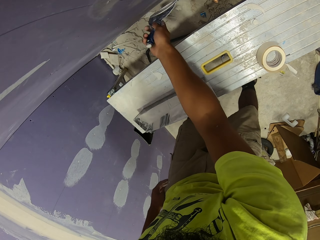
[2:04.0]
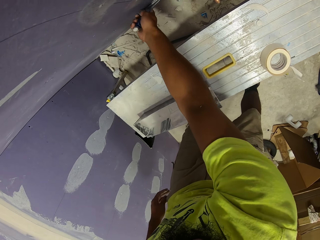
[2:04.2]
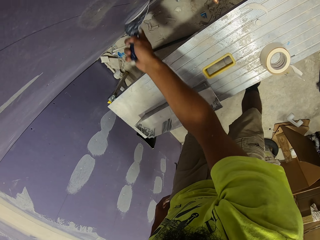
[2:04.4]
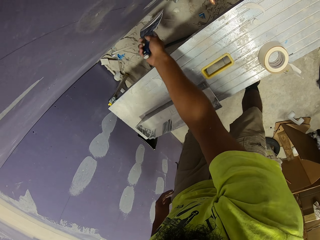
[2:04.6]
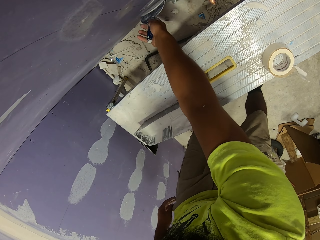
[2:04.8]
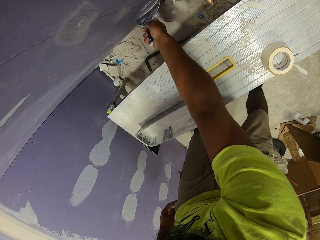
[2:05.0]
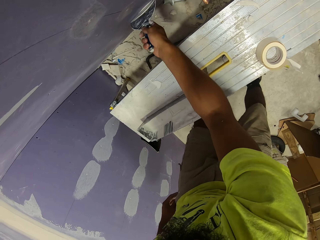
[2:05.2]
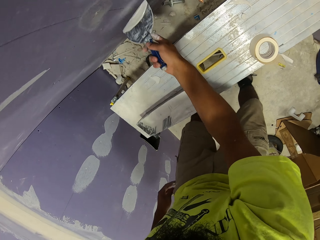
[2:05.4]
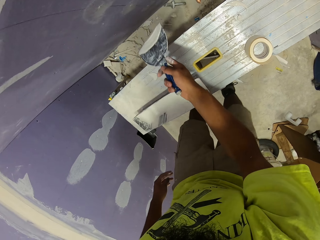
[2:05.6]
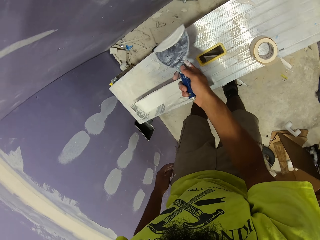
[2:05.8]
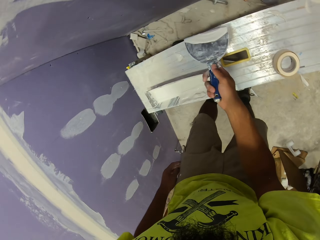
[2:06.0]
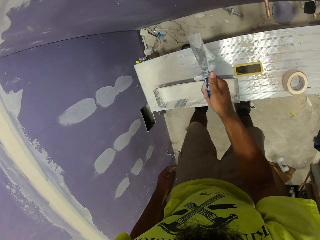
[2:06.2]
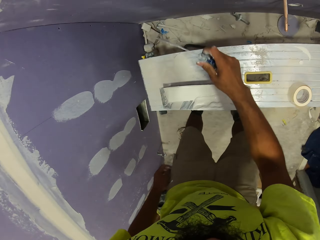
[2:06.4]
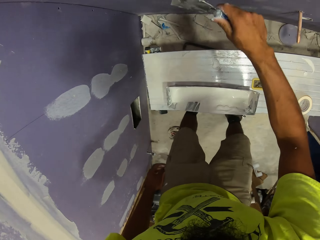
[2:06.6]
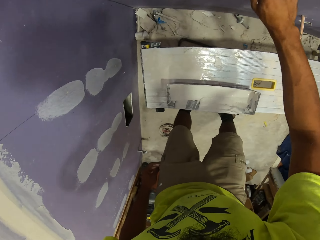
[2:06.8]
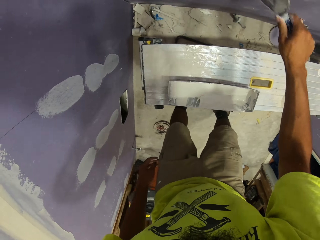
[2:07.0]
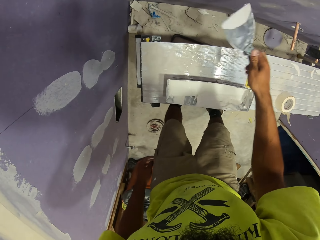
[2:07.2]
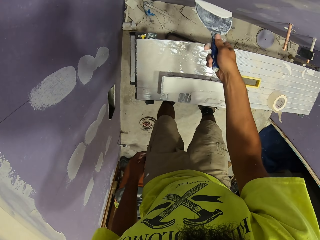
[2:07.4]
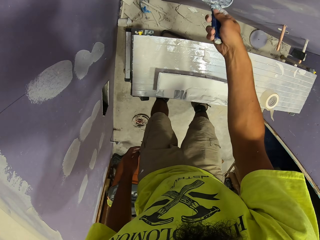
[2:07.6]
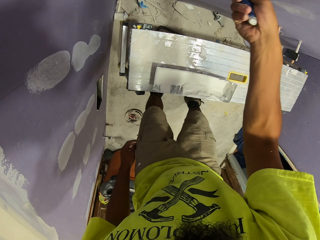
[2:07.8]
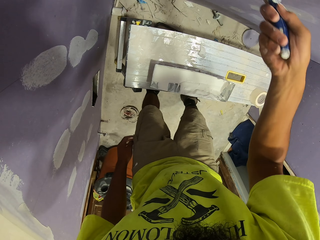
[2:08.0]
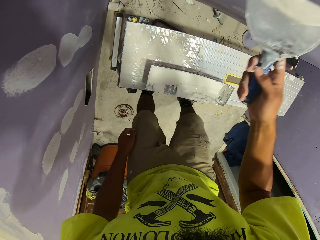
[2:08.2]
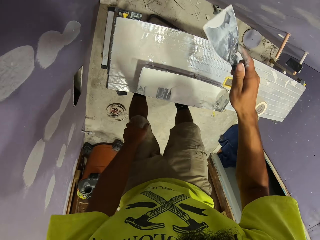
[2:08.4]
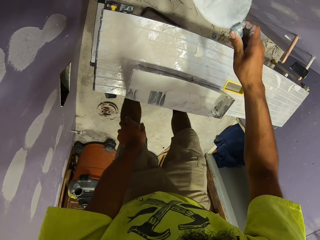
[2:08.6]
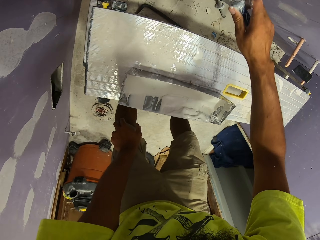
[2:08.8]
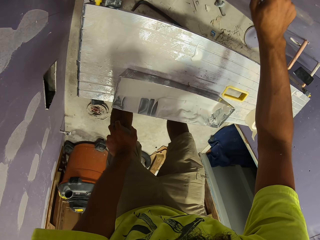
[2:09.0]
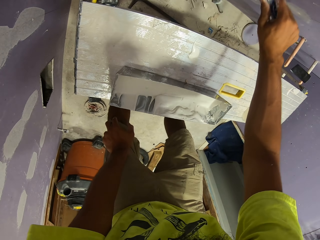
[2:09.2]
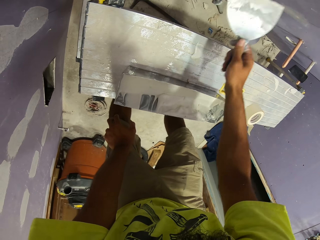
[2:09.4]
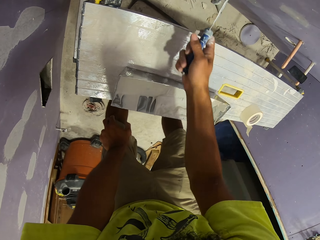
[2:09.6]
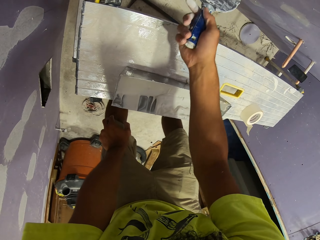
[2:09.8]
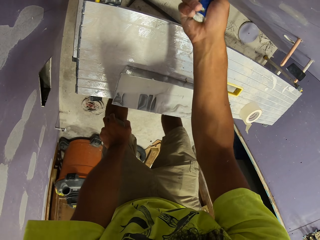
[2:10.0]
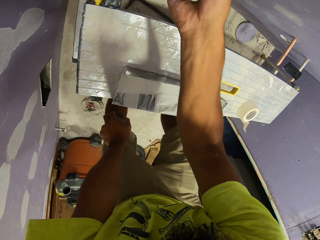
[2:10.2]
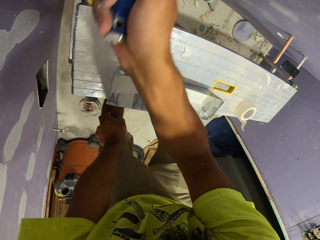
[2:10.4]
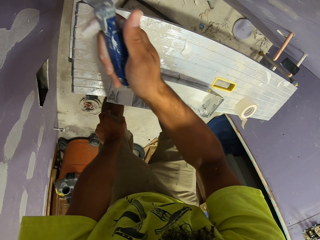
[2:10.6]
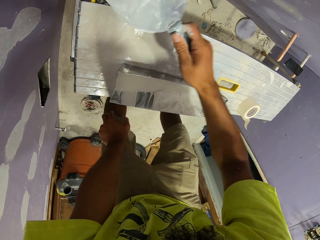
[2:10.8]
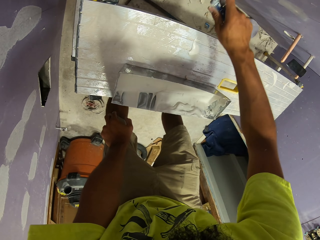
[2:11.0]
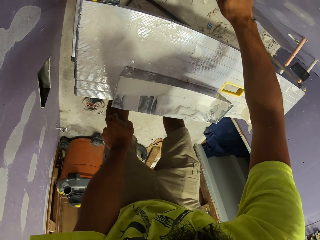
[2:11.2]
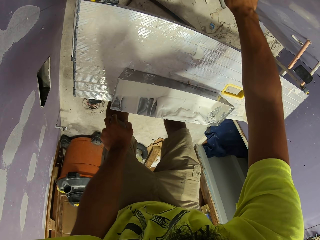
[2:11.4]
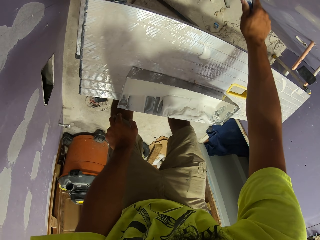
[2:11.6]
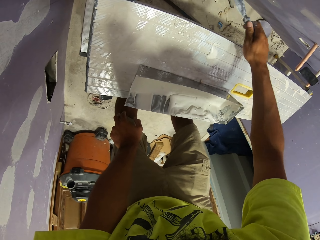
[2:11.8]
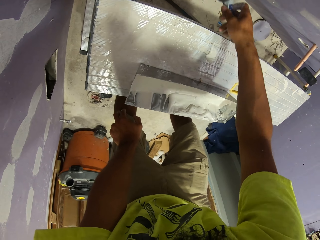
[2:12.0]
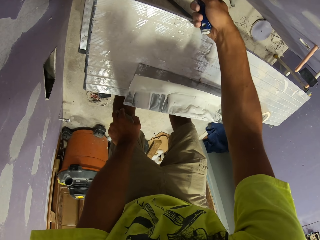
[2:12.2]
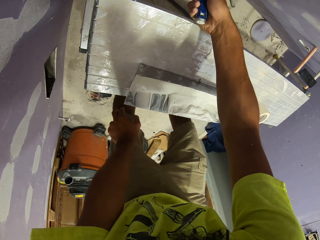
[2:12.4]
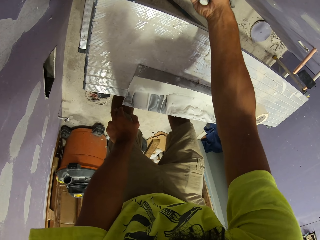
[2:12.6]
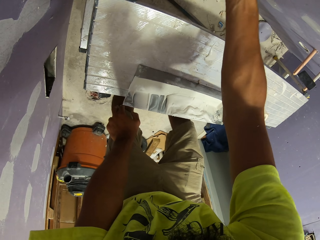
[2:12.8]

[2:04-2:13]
The camera wearer applies filler on the wall.

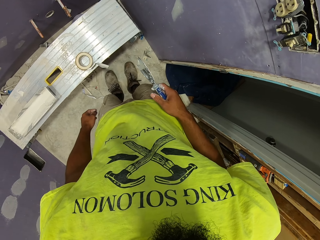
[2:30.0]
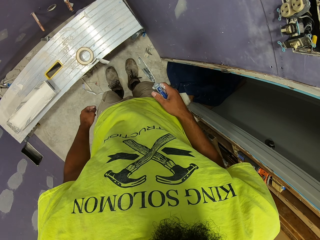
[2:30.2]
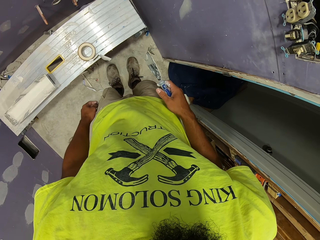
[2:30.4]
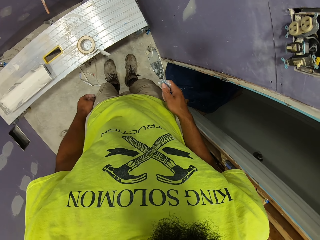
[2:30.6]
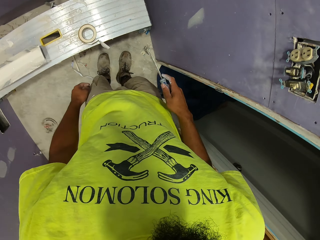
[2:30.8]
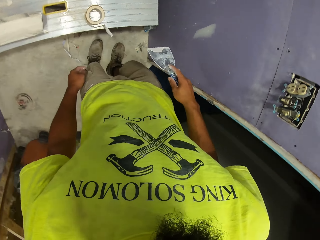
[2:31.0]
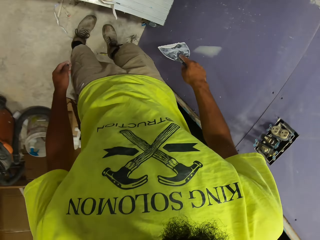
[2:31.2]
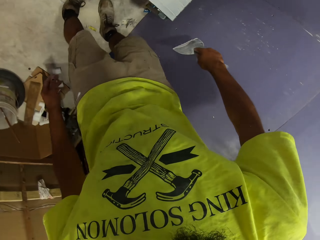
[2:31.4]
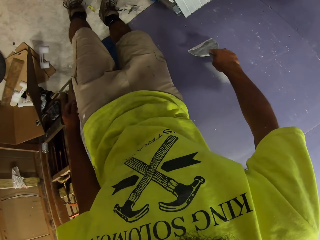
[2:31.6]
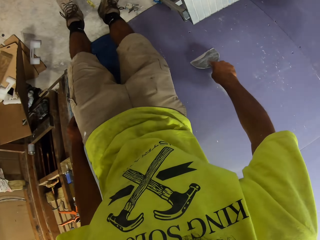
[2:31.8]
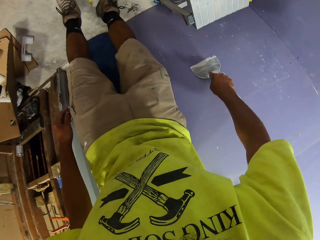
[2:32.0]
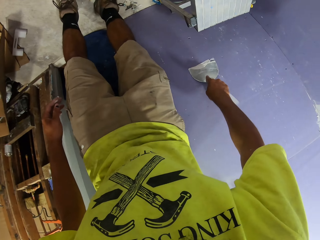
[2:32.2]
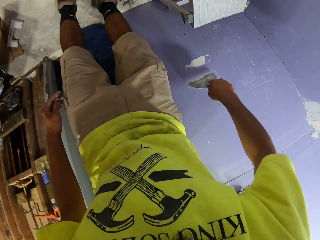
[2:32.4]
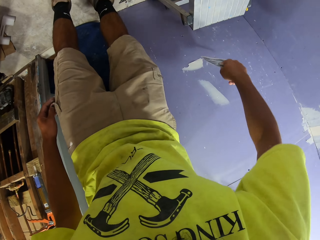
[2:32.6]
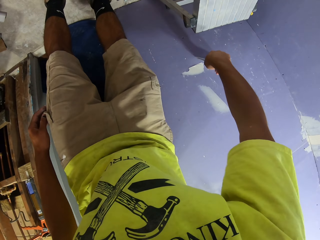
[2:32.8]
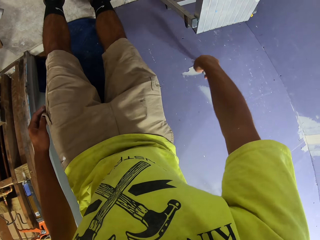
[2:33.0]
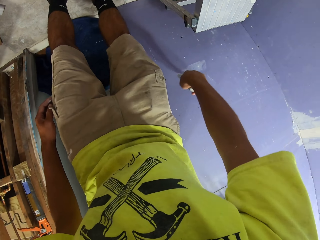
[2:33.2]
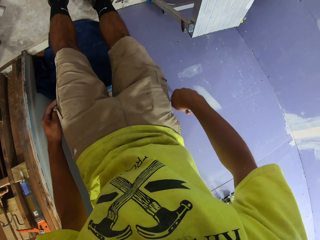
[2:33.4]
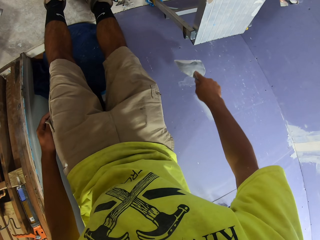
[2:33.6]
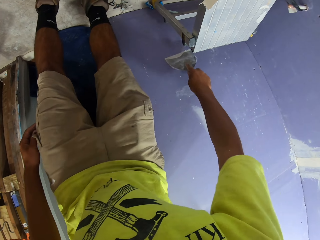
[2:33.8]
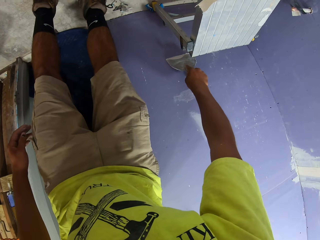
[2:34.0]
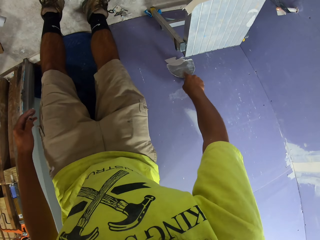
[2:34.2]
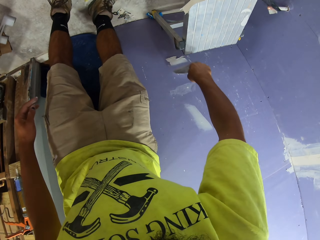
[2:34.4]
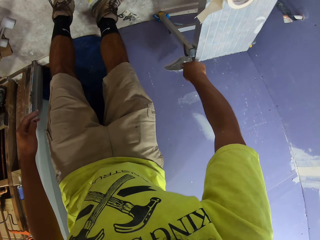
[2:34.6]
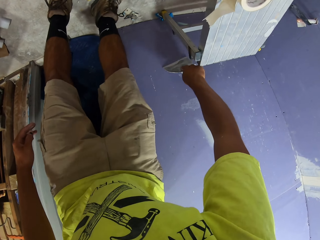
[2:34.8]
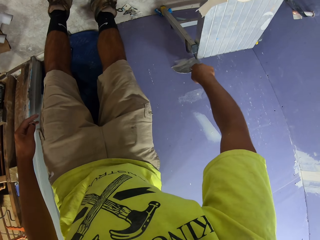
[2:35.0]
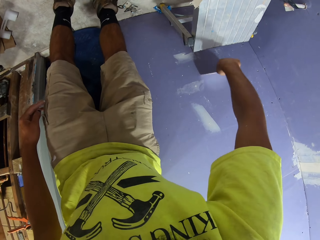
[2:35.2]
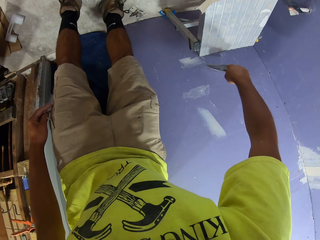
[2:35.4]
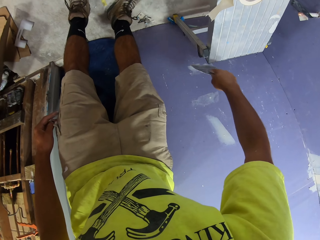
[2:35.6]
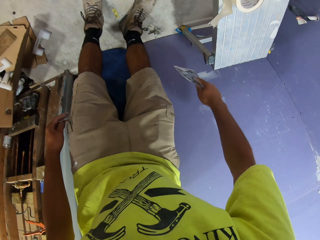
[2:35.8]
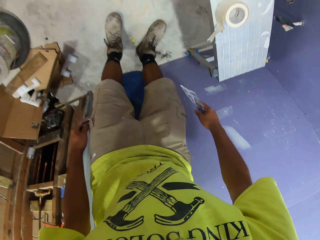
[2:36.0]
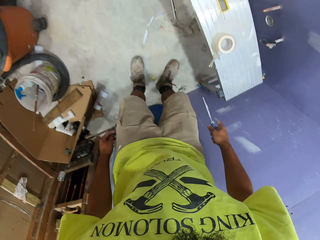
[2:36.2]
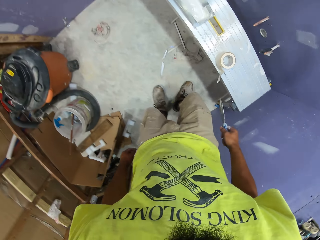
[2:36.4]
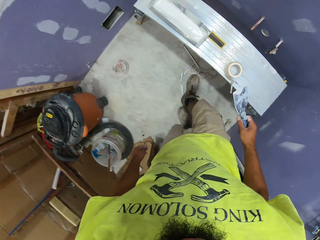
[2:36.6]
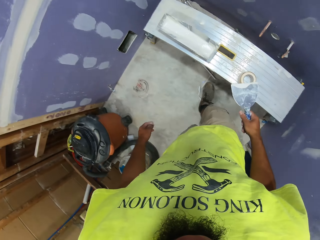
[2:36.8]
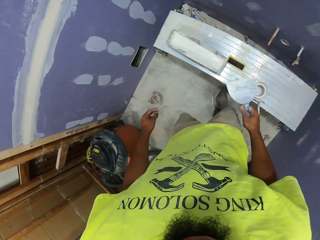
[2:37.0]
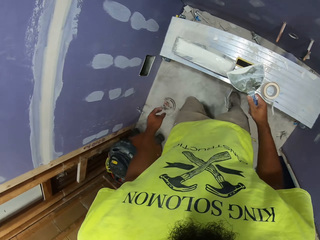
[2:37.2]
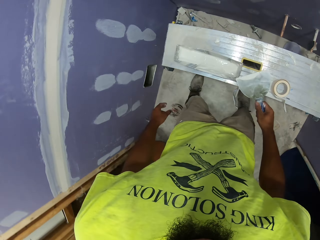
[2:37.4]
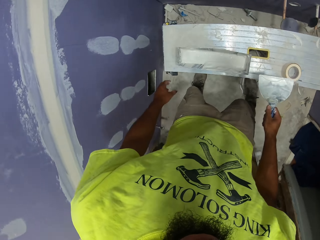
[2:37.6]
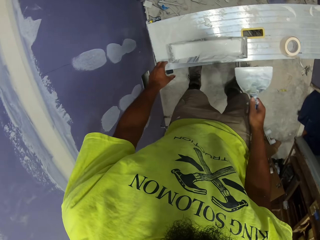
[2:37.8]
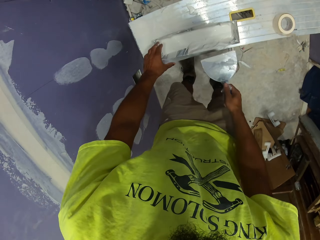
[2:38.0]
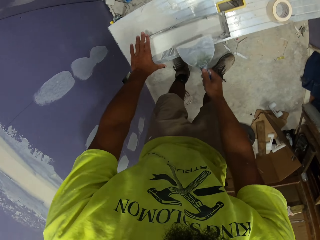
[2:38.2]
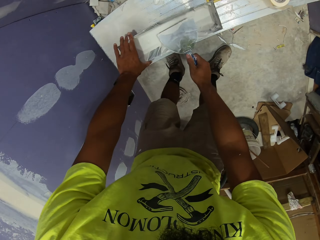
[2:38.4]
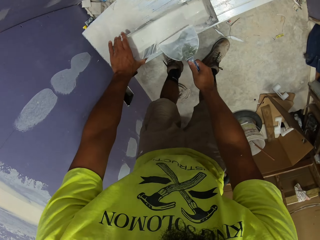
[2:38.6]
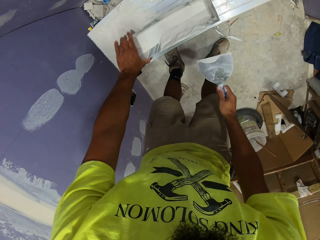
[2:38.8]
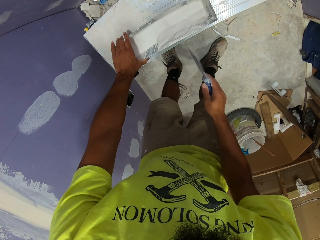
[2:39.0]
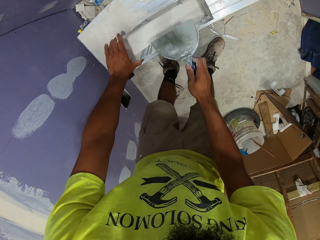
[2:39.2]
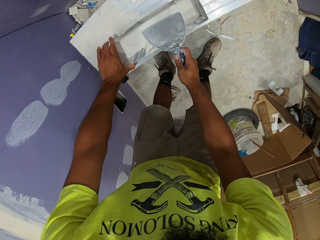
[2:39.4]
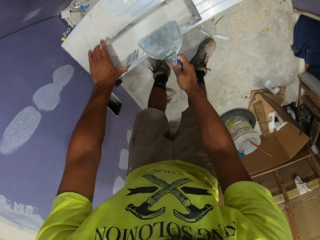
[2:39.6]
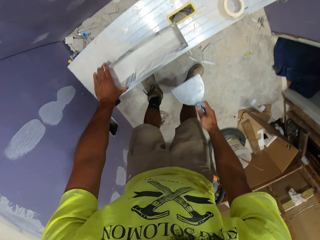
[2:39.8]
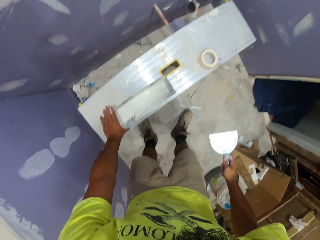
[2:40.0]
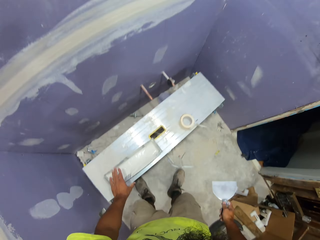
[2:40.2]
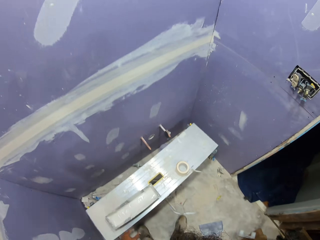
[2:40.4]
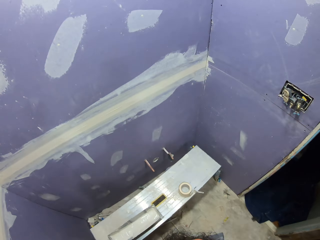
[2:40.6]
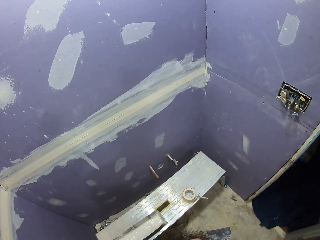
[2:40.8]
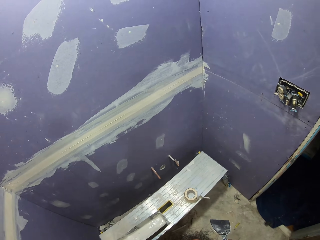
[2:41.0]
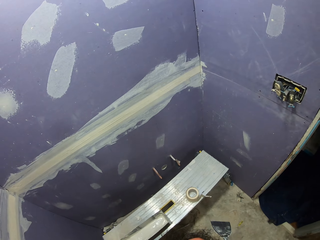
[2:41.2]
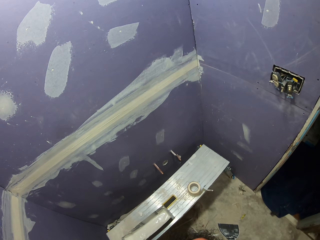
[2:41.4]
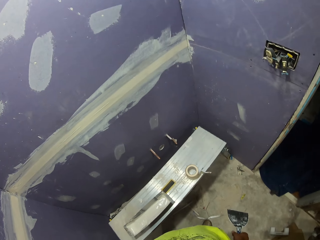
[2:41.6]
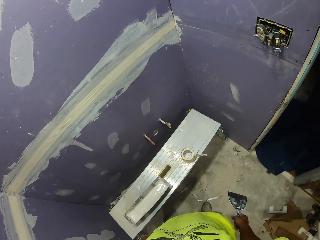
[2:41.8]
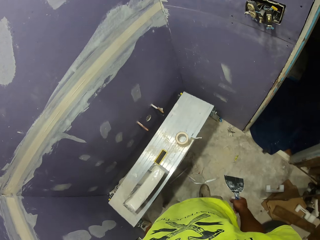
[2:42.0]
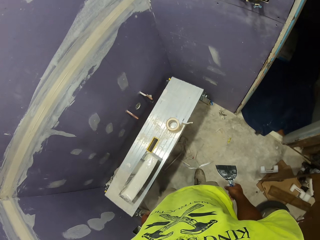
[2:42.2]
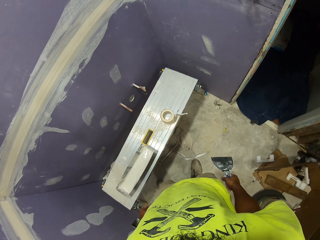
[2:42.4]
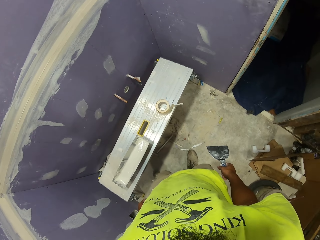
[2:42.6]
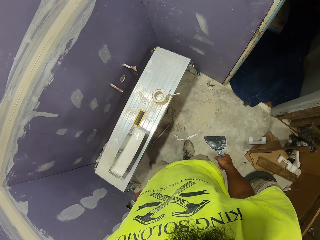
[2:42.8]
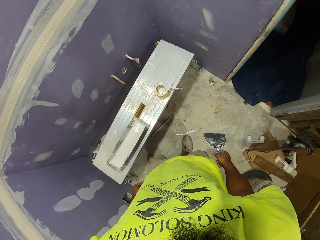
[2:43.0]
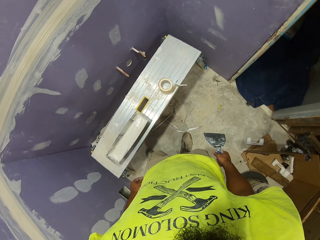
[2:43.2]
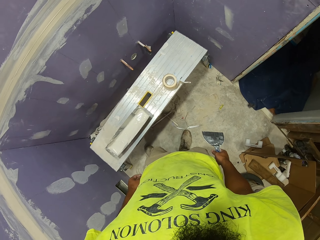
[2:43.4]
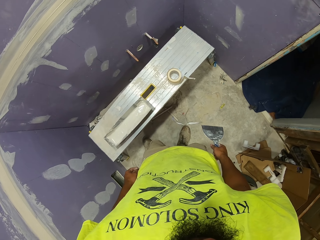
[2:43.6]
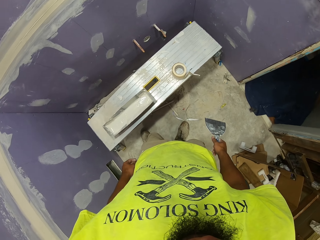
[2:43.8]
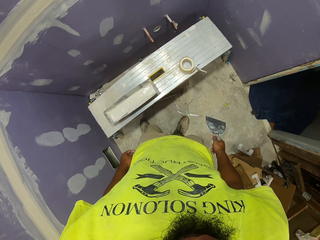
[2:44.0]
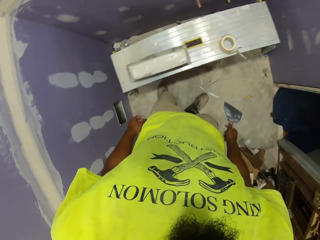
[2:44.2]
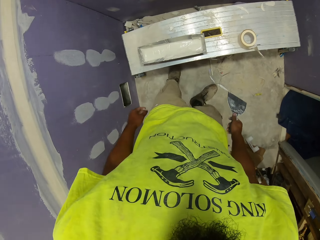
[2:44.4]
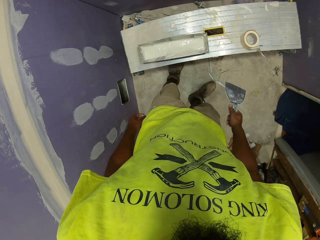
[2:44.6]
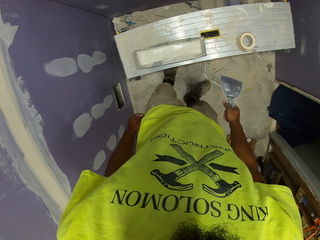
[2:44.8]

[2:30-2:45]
The camera wearer looks around. They apply filler on the wall. They scrape off paint from the paint scraper. They wipe something. They check the wall. They look around.
